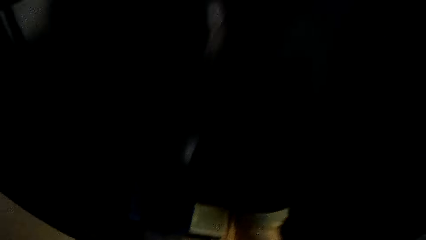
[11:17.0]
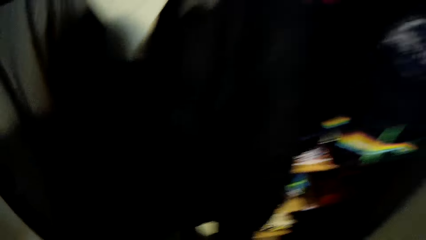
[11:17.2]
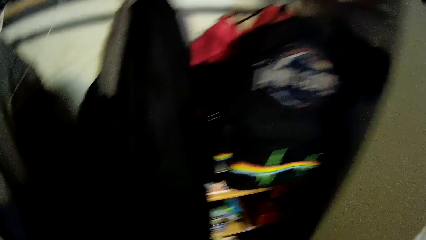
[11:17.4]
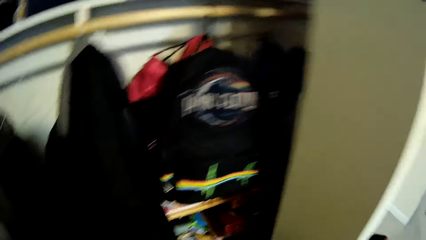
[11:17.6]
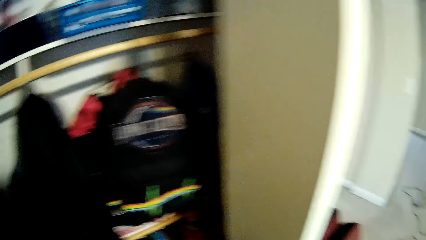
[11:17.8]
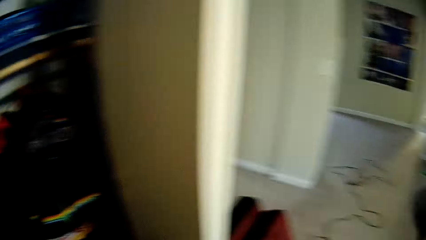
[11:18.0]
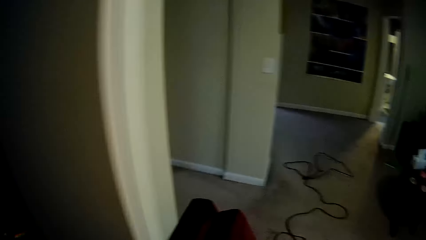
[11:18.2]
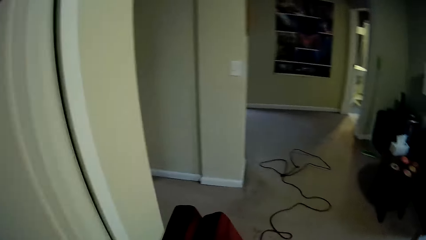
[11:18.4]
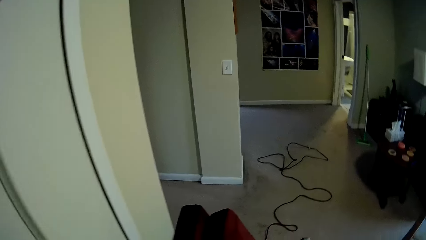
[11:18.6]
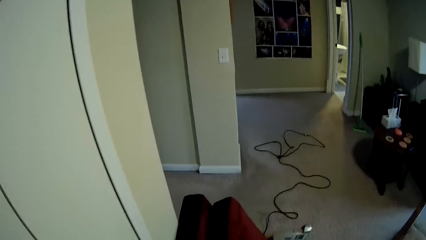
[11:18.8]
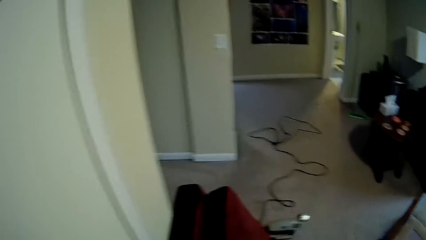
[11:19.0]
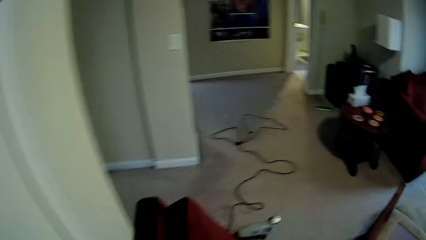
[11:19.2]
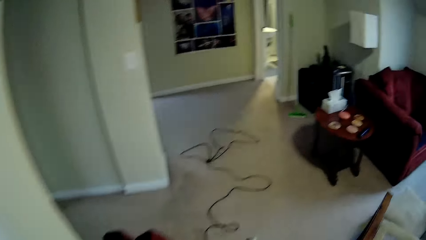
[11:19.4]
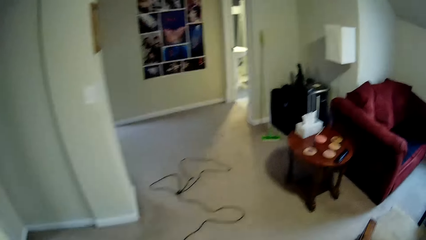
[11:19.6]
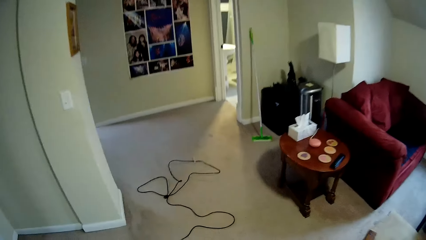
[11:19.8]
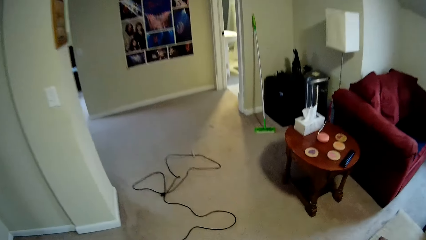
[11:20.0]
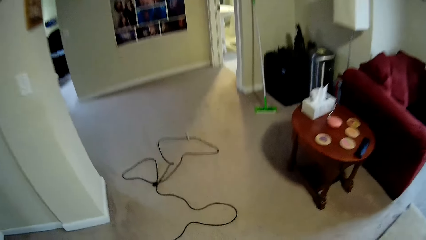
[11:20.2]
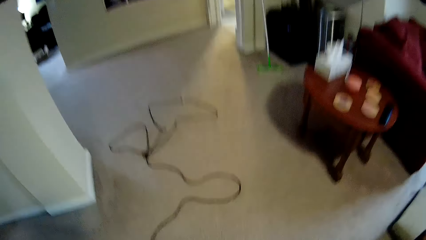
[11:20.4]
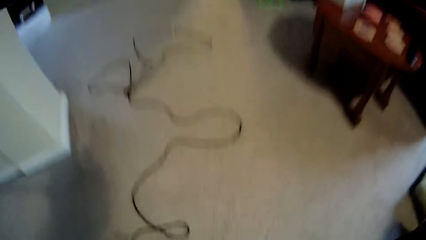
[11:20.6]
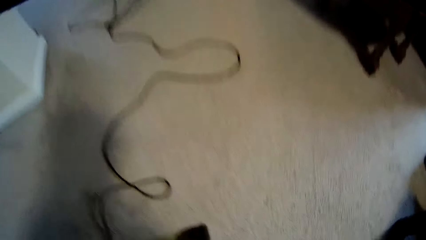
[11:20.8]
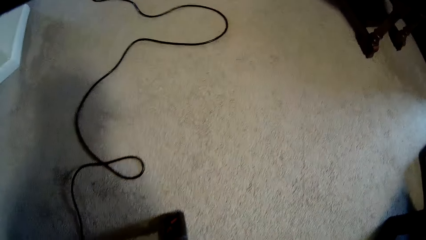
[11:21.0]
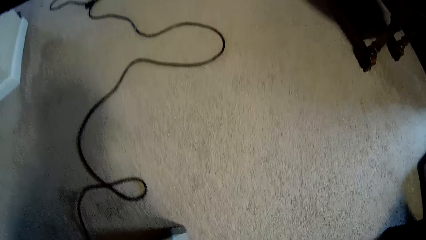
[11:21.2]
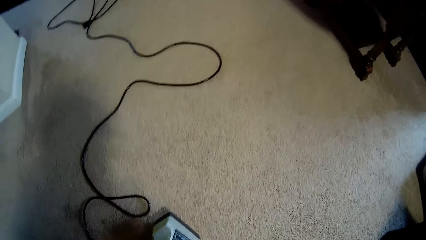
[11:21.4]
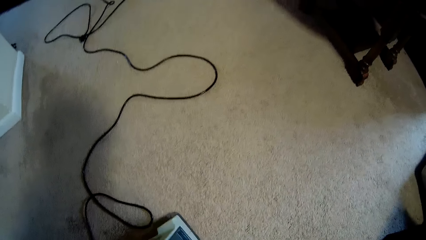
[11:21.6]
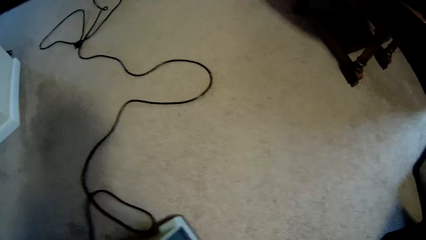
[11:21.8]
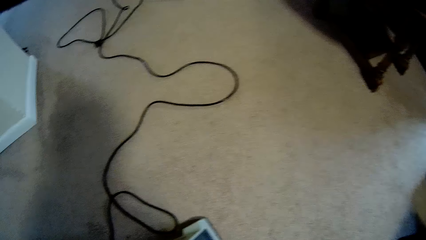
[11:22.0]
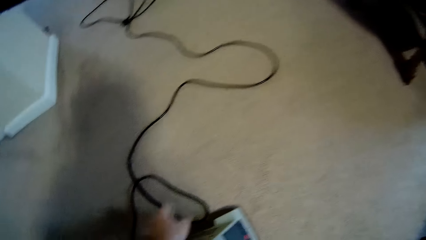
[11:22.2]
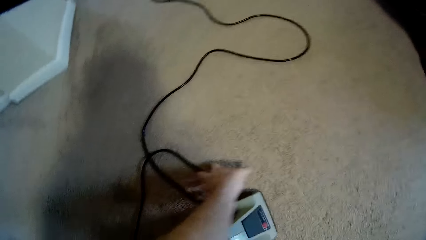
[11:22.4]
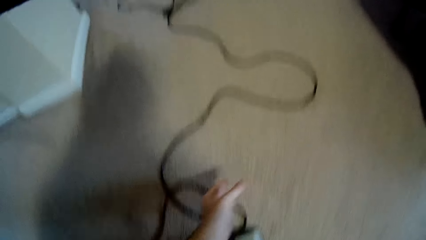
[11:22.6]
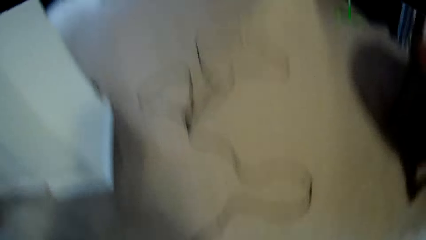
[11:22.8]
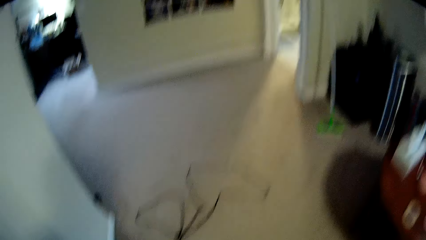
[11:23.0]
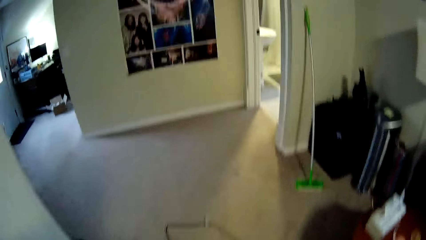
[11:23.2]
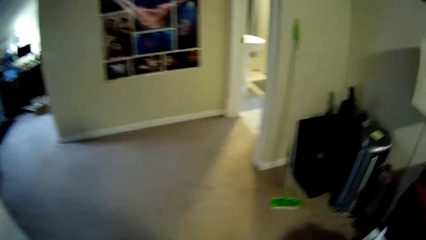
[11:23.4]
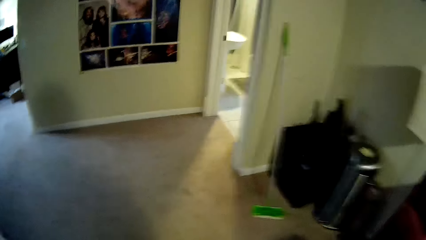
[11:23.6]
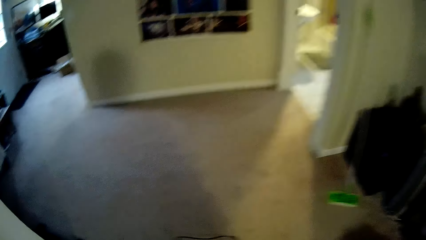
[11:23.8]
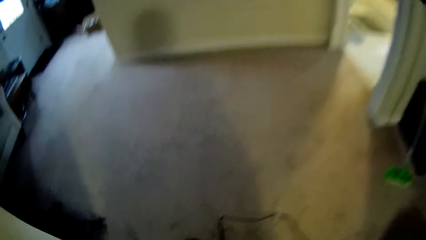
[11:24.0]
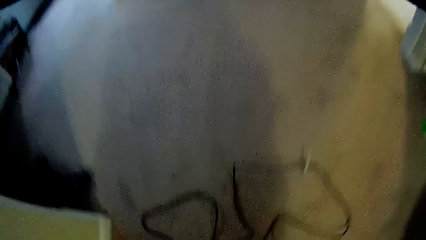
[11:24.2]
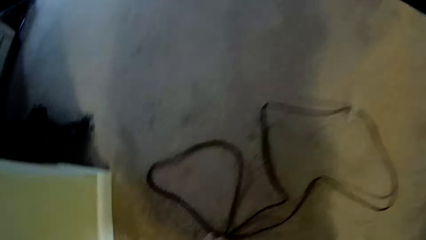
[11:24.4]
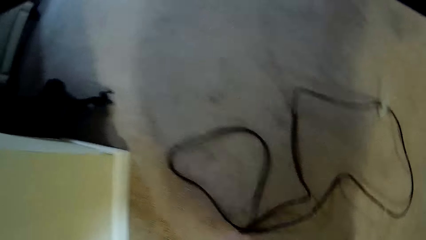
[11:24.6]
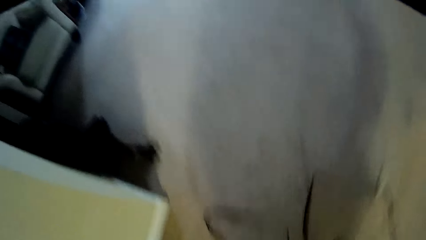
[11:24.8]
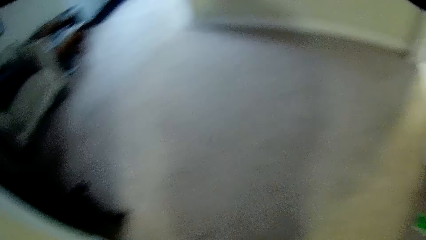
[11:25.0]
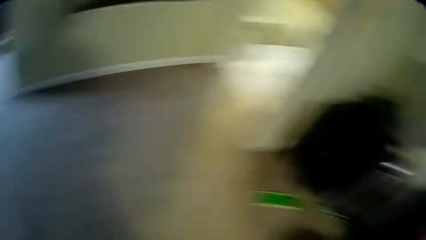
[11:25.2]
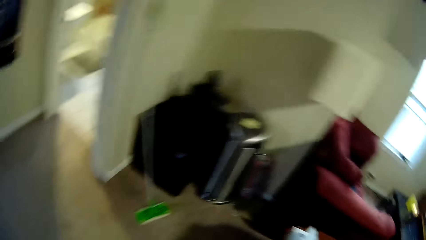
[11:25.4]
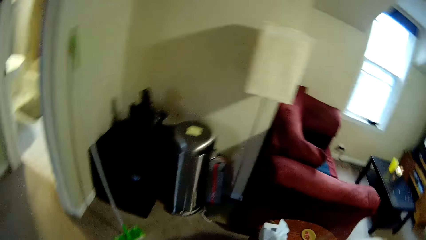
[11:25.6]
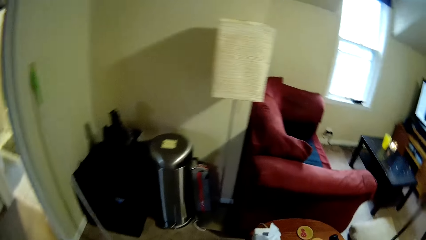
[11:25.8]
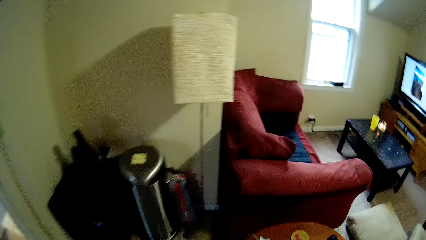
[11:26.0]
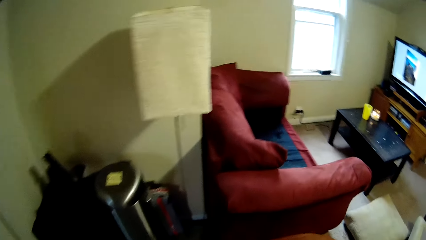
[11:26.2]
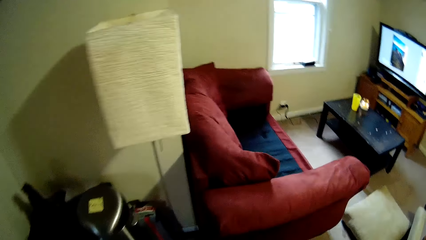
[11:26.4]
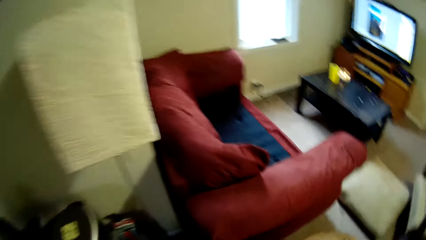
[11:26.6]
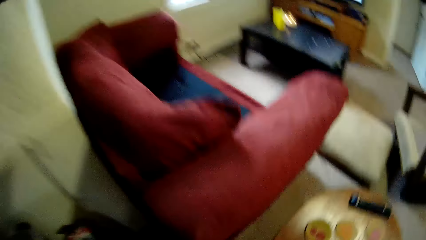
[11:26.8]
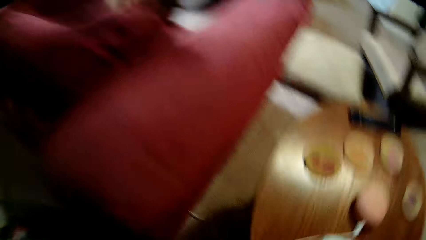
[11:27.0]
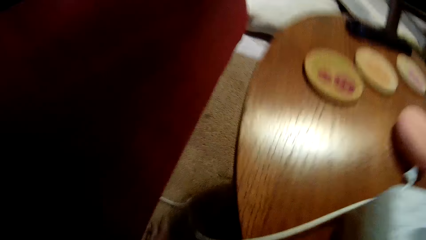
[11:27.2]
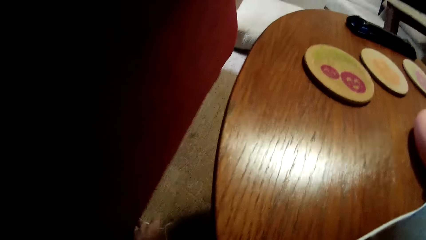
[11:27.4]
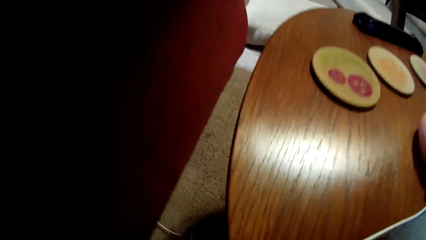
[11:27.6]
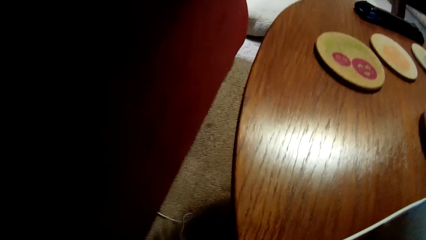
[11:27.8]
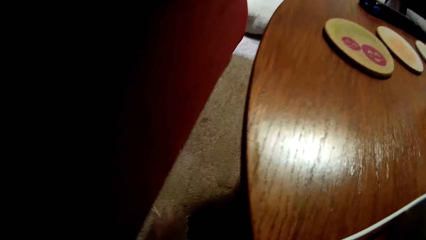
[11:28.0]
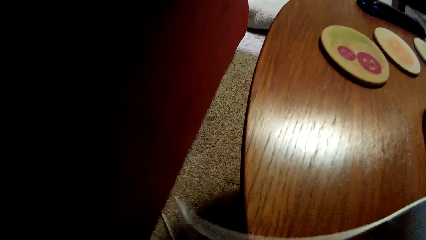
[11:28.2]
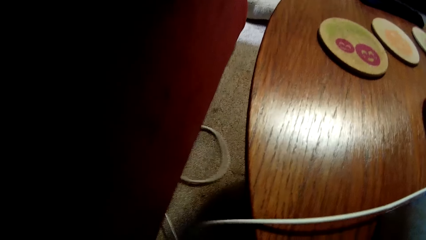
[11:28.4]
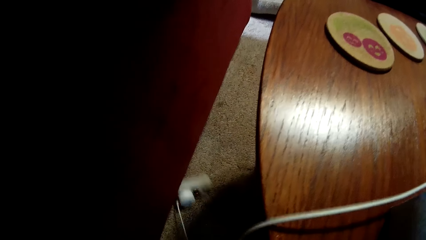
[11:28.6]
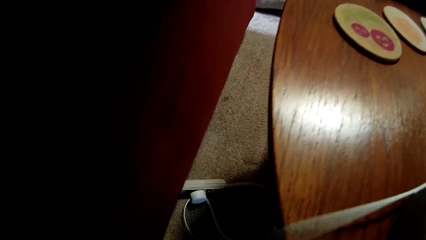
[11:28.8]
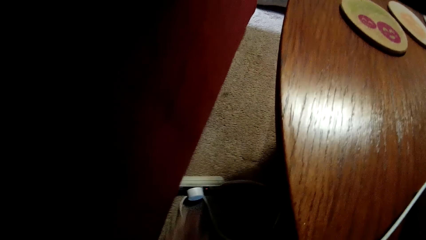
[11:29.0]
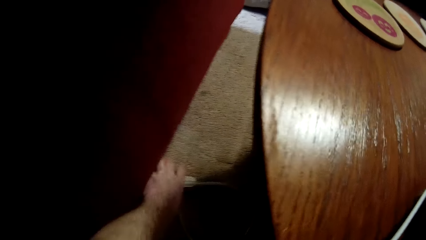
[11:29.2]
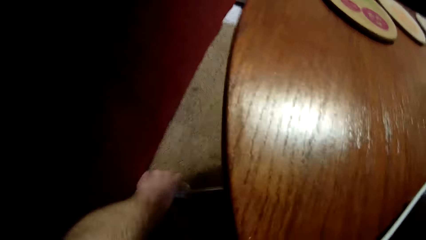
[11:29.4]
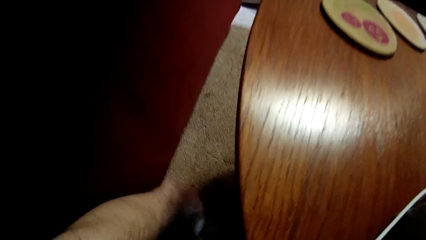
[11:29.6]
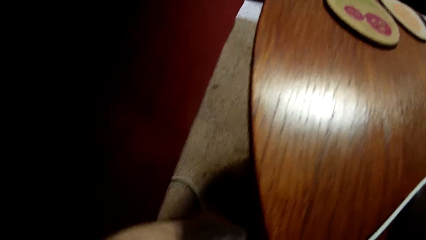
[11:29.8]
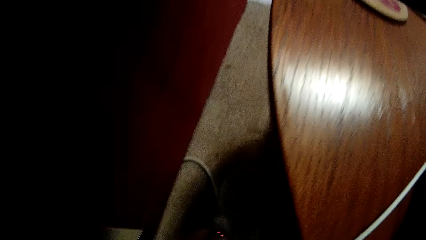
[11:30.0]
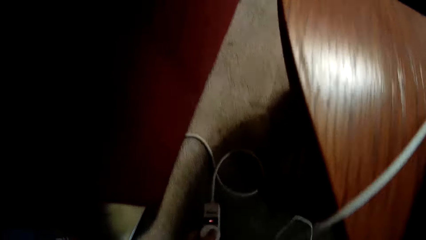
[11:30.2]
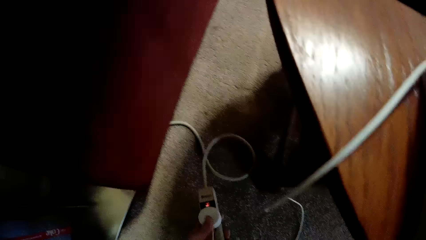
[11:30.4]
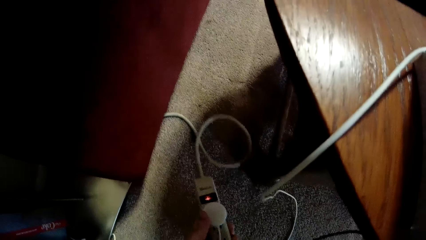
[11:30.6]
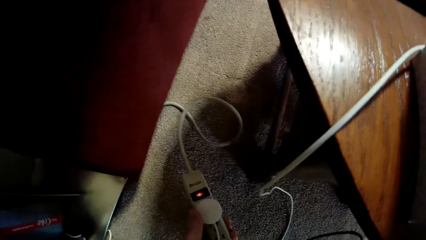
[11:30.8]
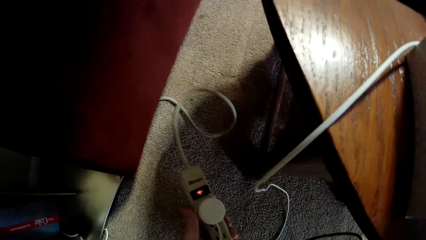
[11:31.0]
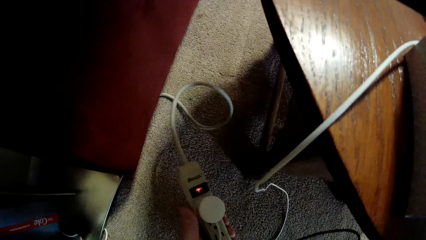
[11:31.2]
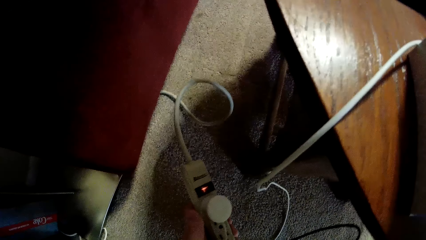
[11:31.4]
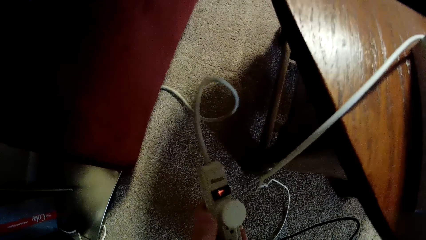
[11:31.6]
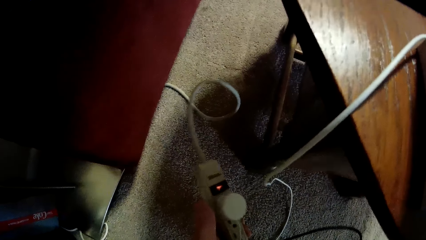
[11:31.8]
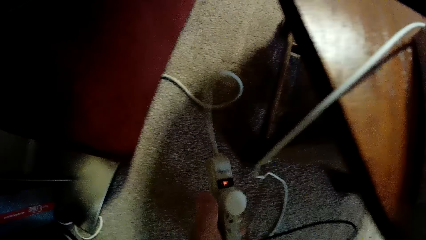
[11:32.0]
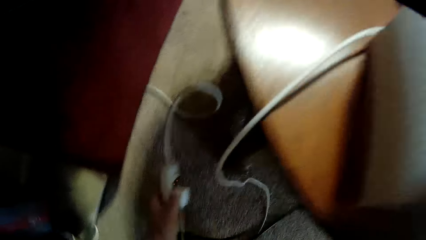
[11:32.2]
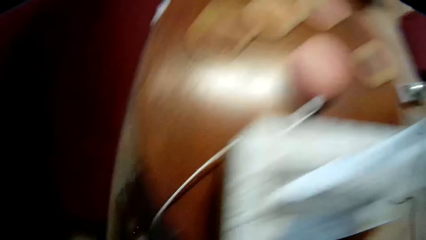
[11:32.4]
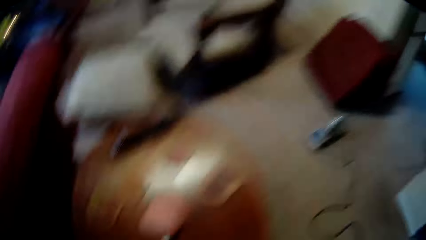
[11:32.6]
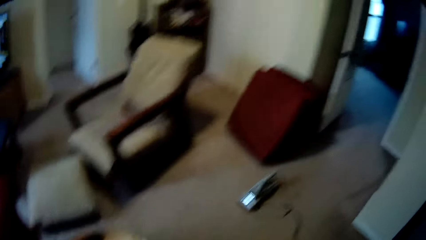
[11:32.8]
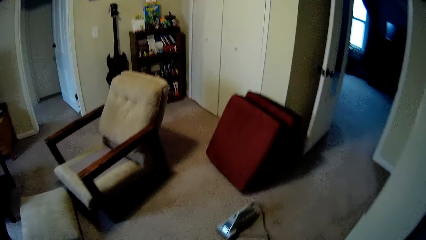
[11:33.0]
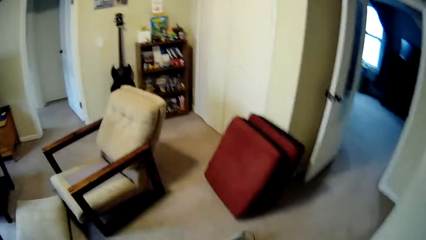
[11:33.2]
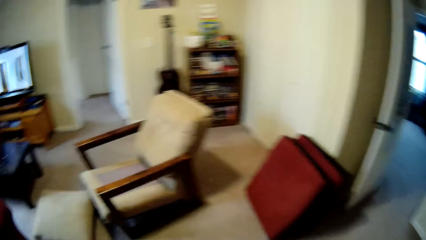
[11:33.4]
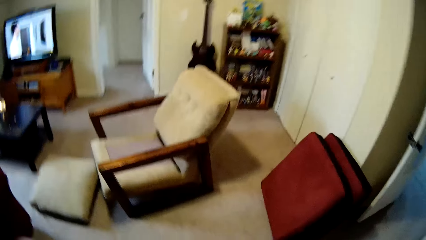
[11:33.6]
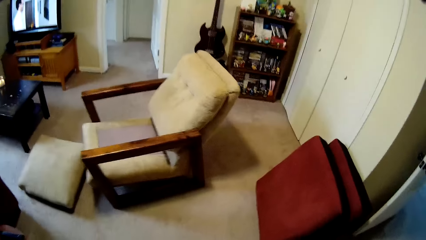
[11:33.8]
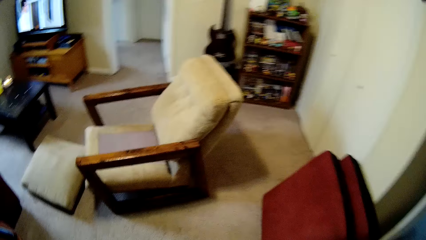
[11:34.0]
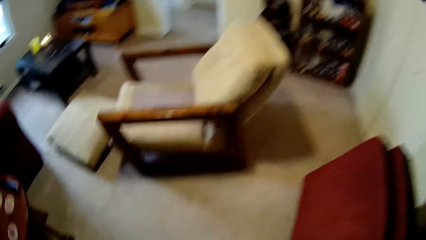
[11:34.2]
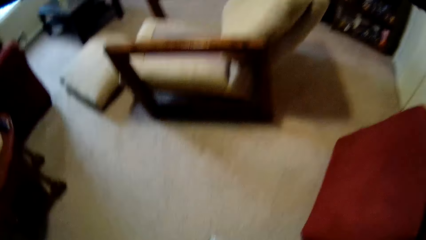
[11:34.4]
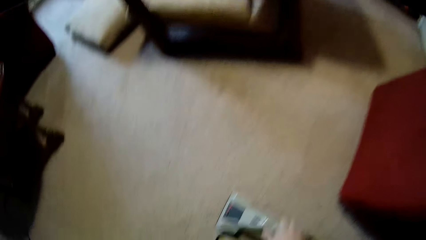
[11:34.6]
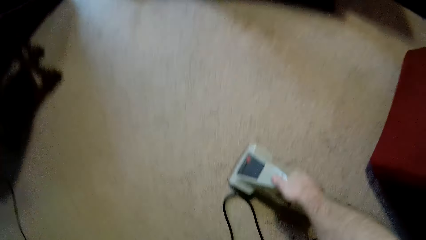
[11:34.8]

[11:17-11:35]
The camera wearer closes the closet door. They walk around. They pick up the cleaning tool. They hold the socket extension. They fix the sofa cleaning machine on the socket. They walk around. They turn on the sofa cleaning machine.
